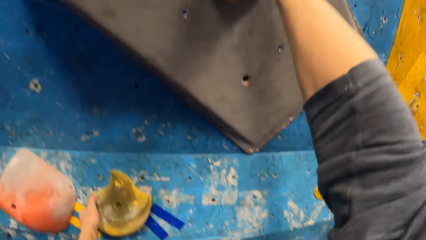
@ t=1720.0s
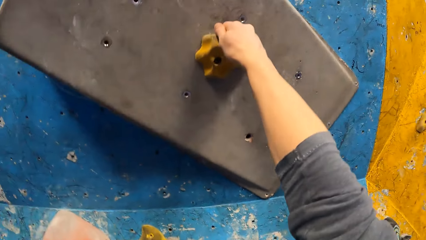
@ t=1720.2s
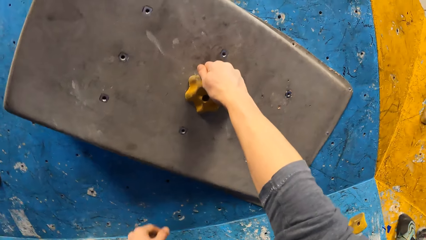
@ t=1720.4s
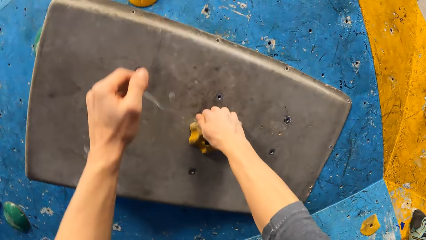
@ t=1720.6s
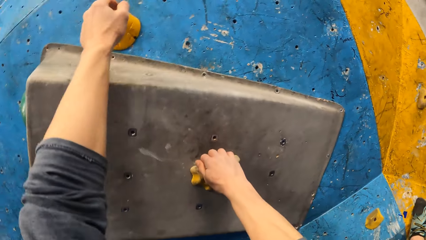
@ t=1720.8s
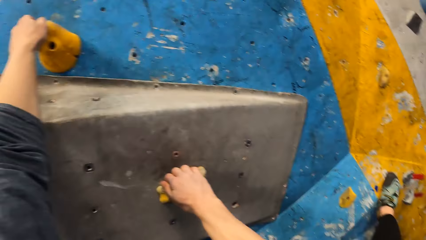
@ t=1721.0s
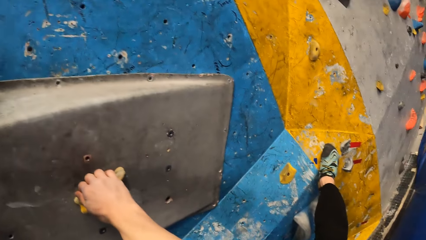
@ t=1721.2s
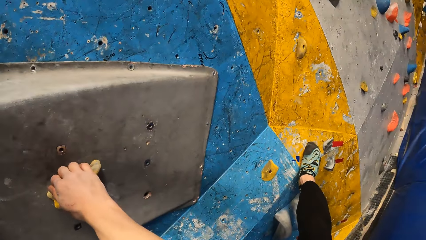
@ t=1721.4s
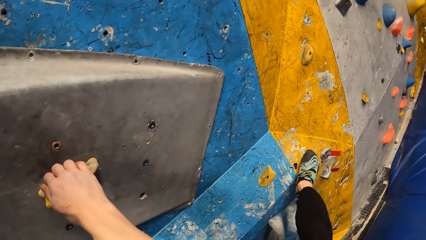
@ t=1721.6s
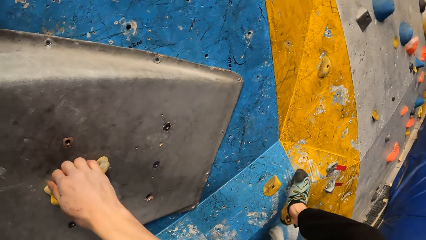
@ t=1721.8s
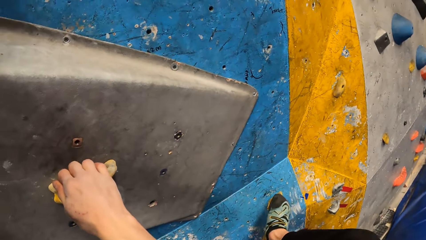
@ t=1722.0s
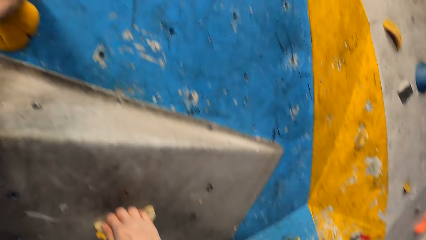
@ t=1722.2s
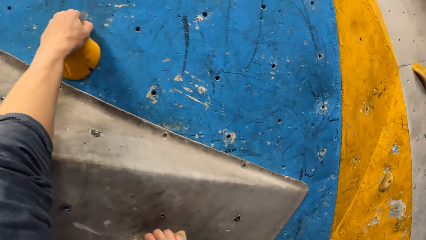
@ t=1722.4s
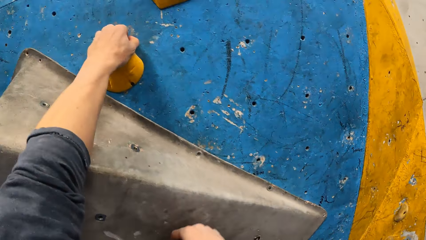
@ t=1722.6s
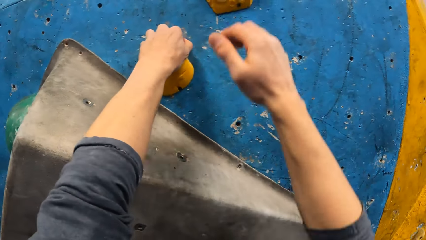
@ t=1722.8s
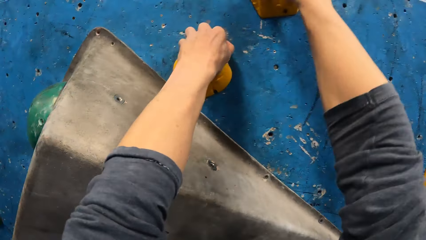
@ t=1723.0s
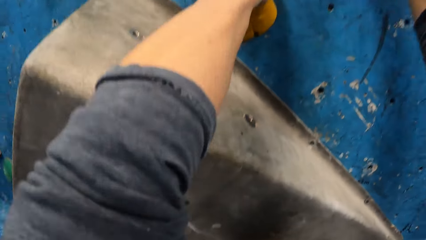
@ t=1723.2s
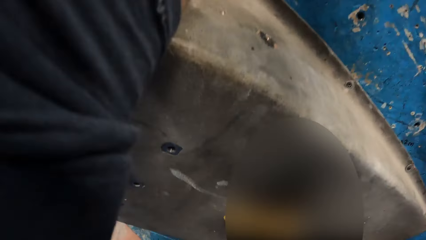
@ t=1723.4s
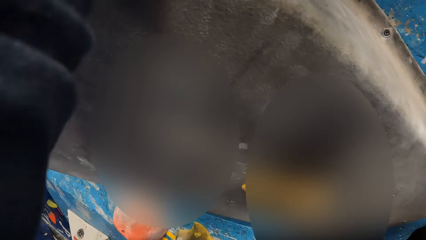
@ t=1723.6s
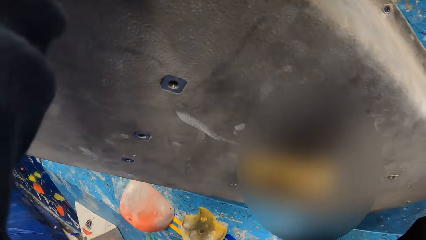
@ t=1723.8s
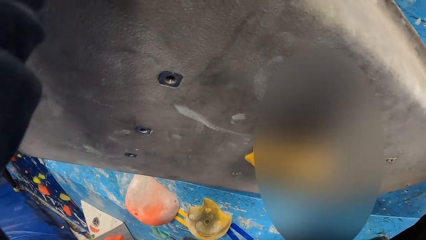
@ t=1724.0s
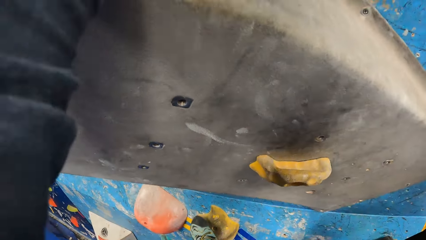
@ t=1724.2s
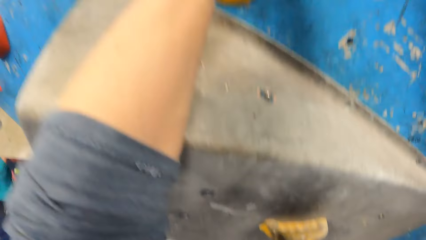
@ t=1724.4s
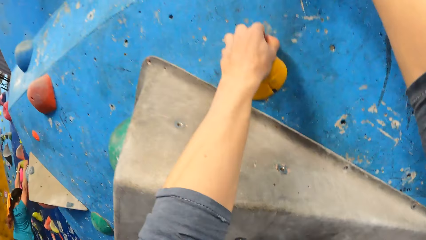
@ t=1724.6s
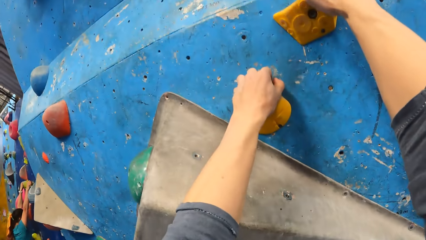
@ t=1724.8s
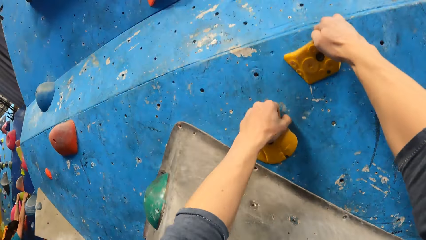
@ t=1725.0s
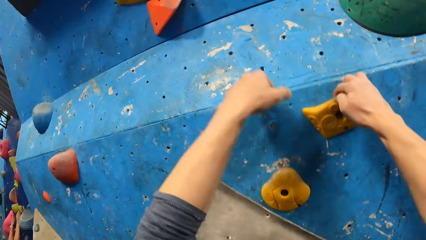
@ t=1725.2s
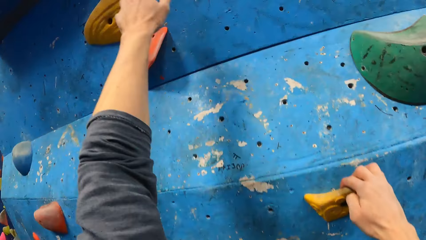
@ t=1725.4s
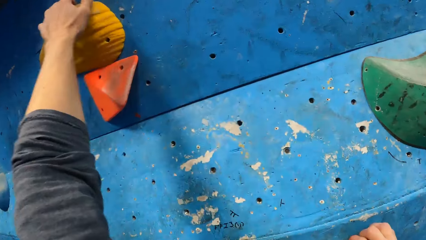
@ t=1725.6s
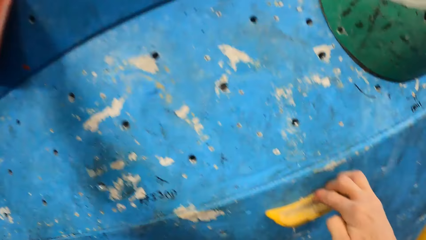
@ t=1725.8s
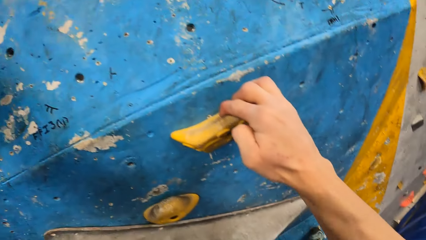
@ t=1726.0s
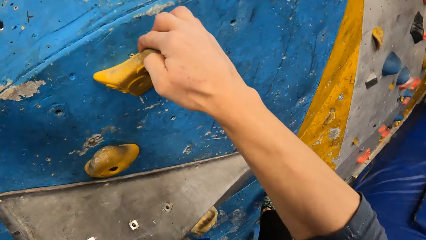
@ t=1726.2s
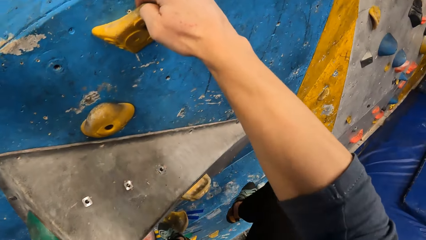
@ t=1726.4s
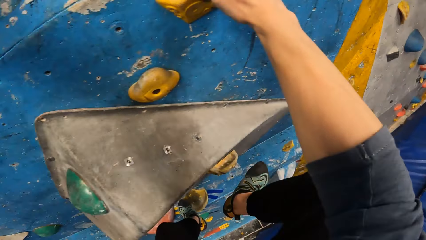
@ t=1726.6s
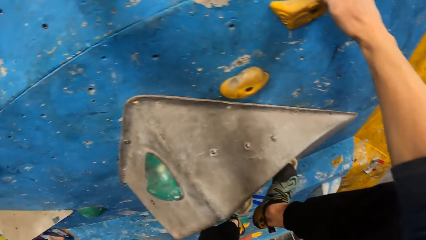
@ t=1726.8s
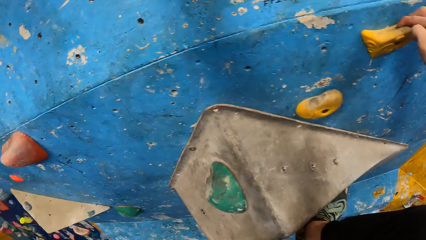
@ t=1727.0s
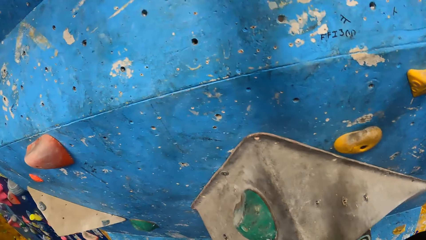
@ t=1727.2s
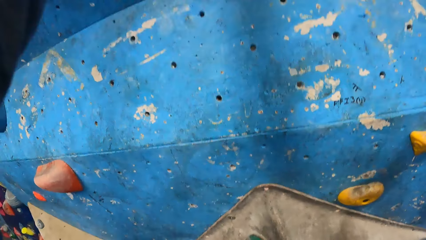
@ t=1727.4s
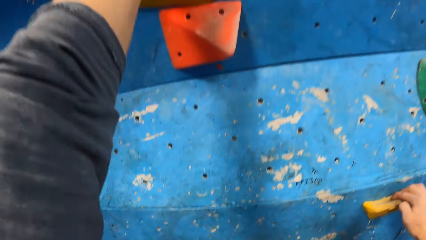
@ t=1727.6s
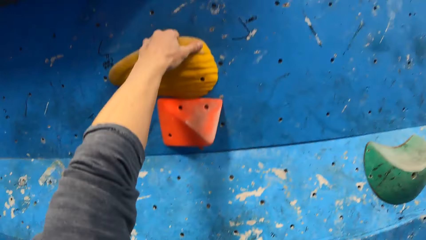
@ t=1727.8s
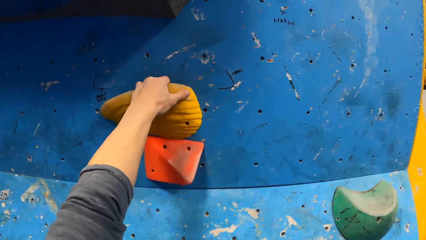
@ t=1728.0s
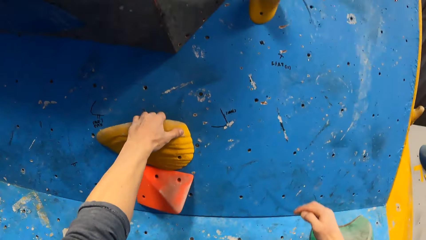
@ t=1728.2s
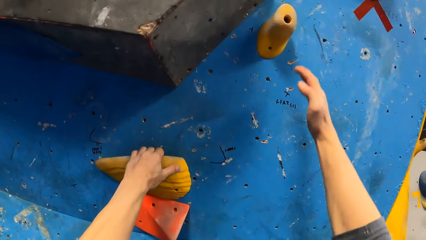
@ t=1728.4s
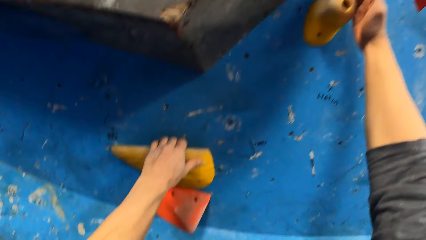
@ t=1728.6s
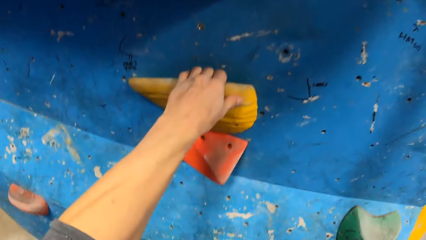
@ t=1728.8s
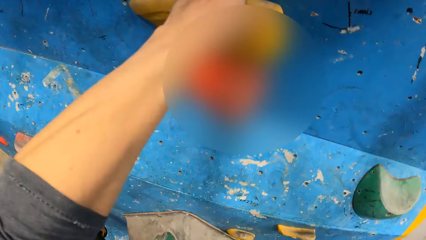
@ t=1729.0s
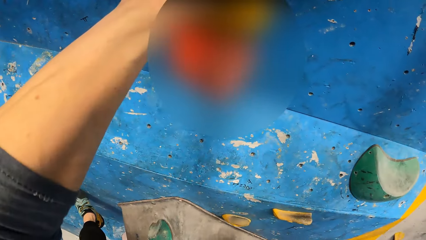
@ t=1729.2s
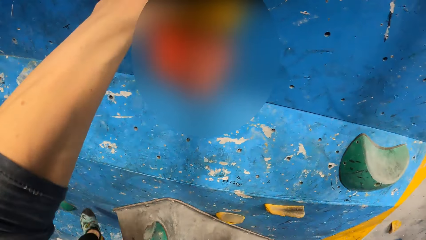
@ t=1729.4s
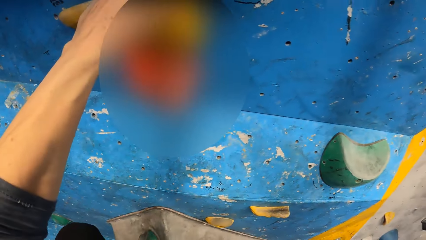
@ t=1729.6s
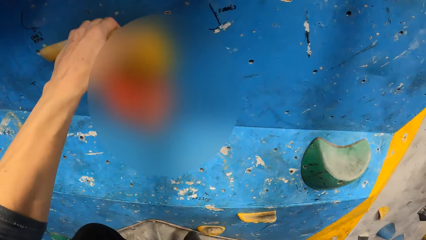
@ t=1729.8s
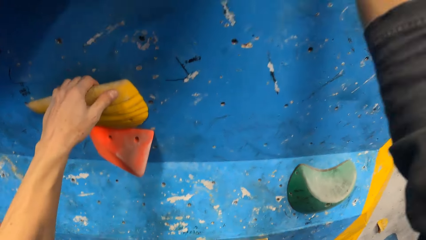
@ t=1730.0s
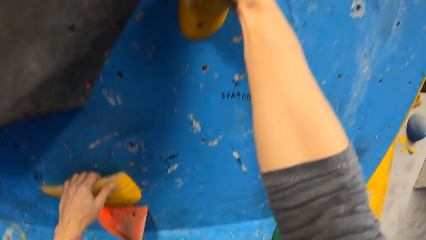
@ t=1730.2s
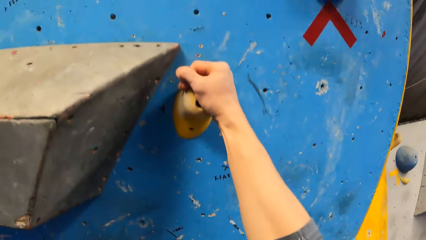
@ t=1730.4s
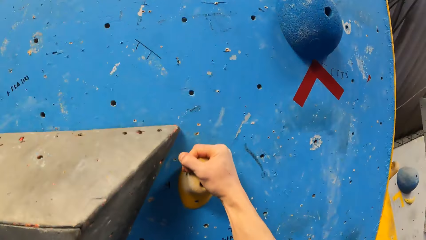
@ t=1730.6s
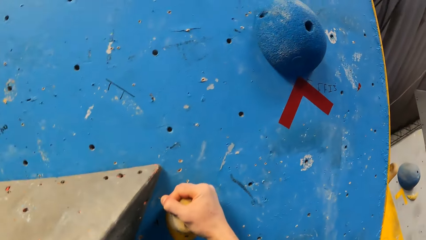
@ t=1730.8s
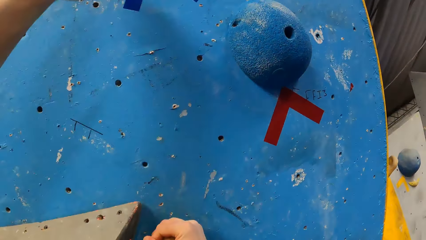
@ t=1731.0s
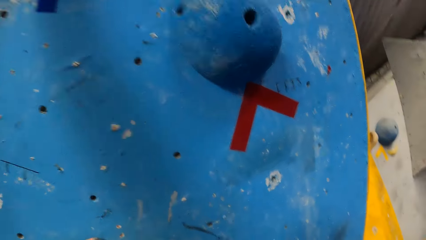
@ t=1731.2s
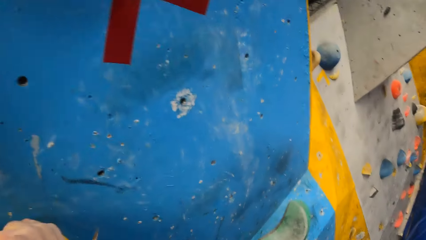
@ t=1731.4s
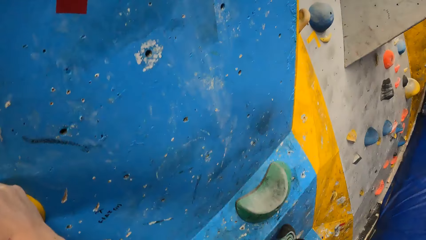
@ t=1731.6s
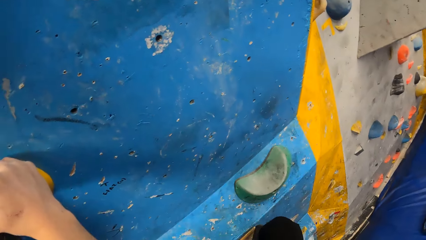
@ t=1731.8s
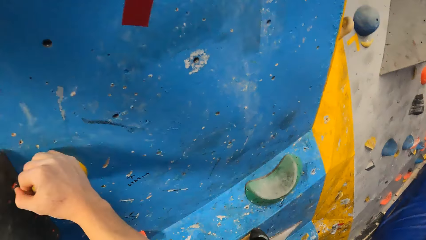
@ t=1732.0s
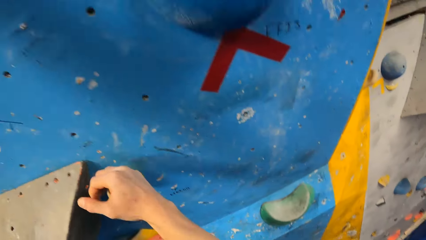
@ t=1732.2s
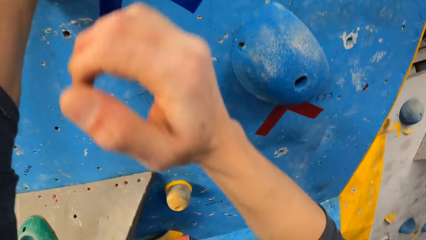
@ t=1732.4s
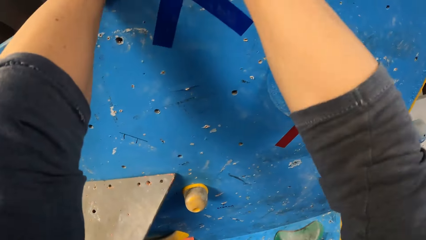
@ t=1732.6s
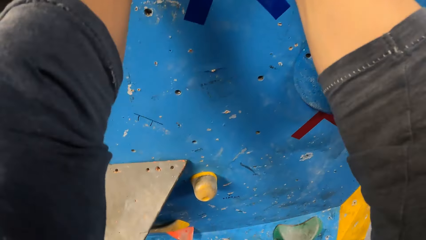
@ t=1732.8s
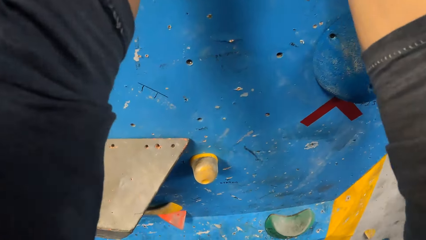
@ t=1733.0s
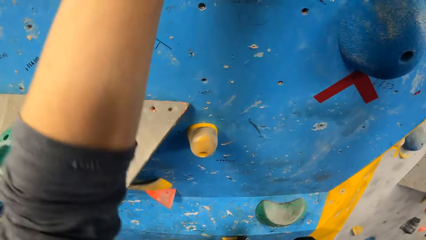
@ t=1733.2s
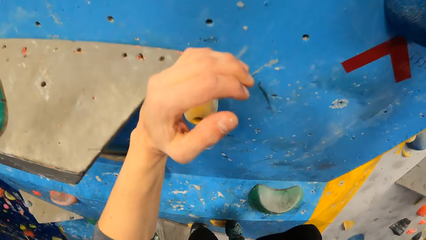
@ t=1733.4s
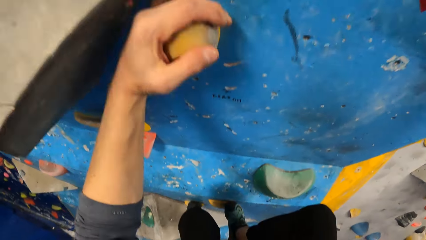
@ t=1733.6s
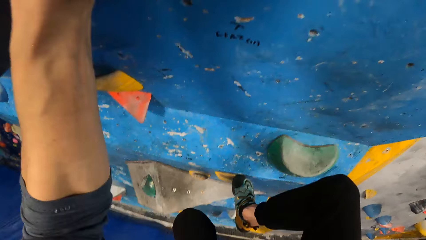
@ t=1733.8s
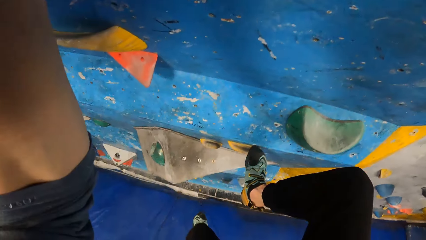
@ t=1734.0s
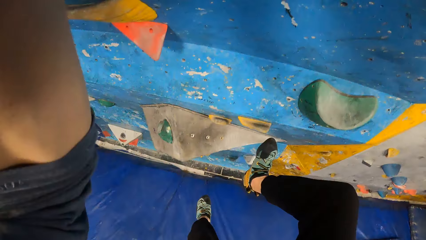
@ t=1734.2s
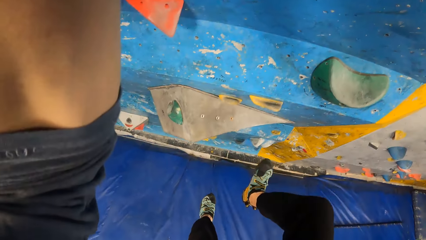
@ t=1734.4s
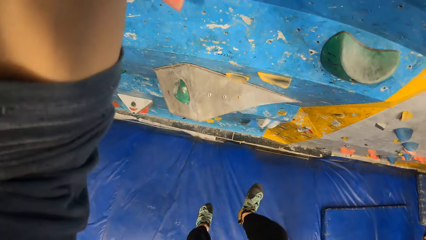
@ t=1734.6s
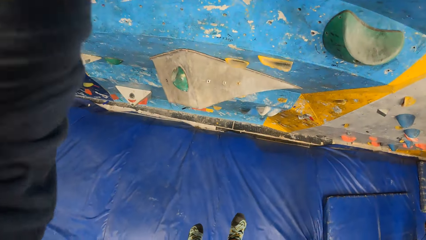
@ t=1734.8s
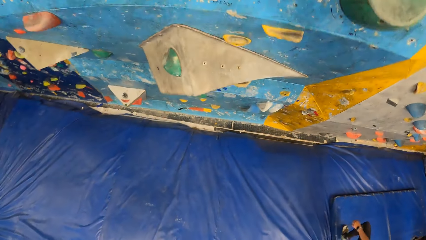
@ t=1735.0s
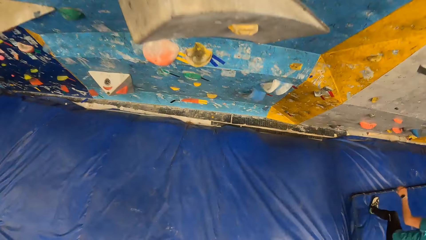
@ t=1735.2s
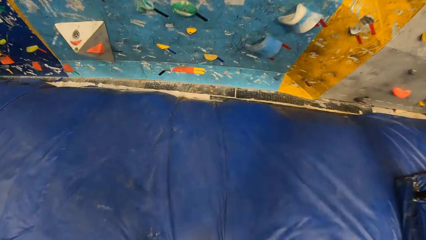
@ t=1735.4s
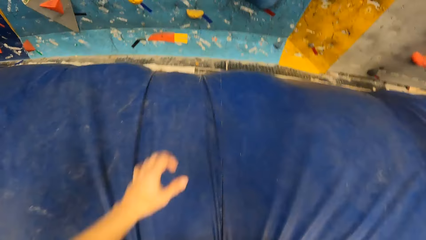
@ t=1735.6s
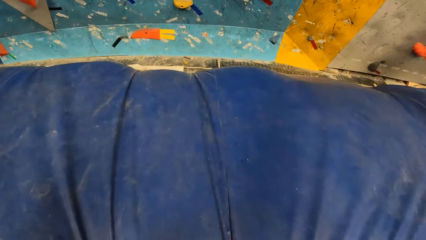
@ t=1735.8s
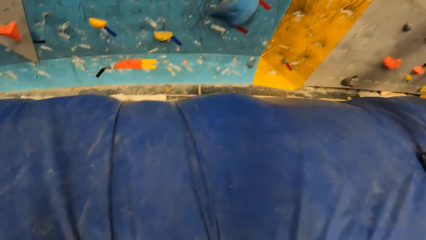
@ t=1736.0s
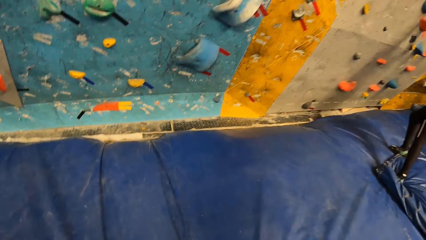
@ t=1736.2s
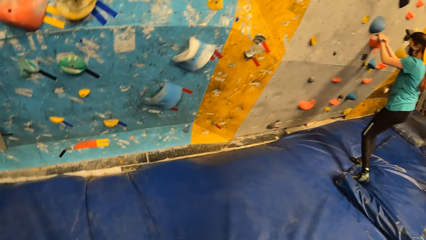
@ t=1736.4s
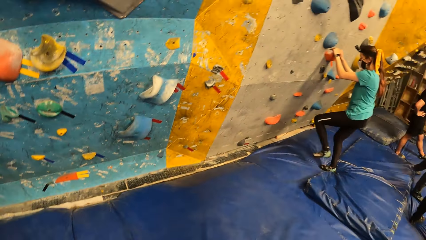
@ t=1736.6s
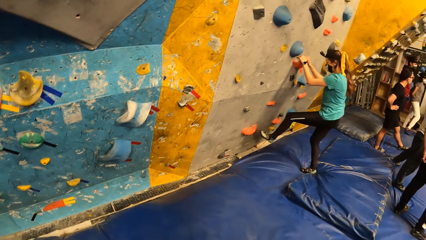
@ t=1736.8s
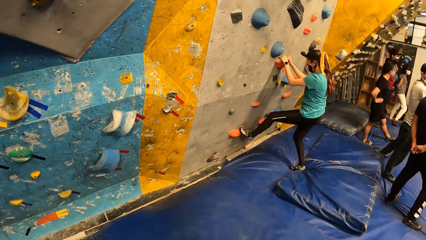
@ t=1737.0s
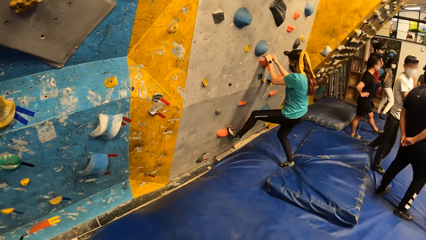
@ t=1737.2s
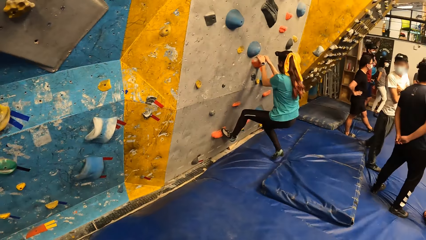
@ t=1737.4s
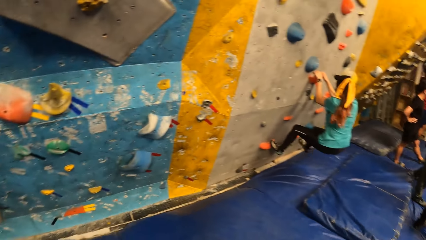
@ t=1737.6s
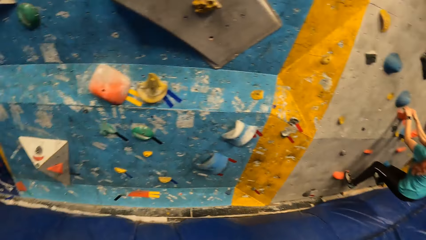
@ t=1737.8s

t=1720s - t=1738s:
The camera wearer jumps down the bouldering wall. The woman climbs a bouldering wall.
